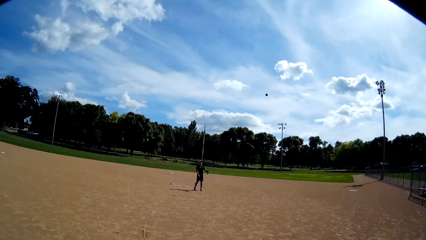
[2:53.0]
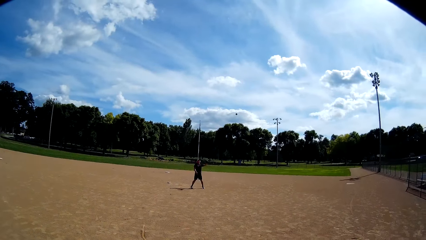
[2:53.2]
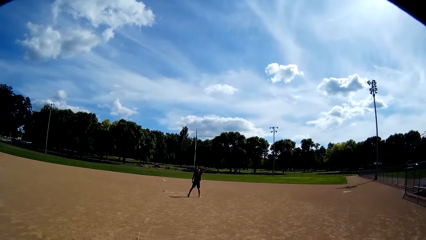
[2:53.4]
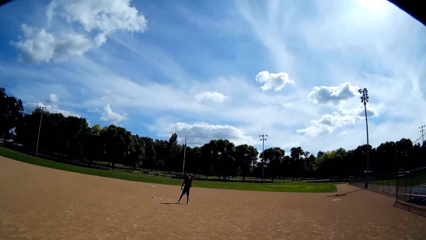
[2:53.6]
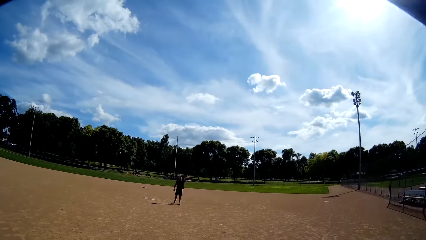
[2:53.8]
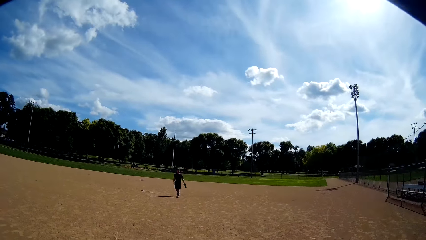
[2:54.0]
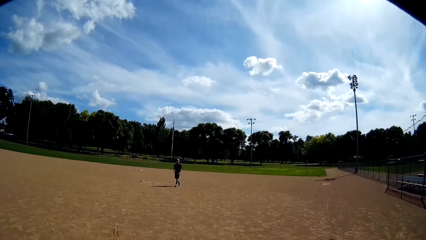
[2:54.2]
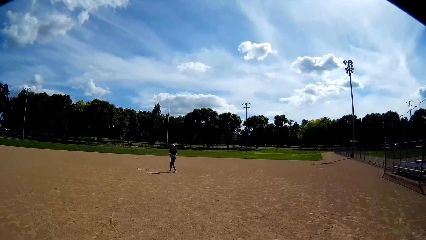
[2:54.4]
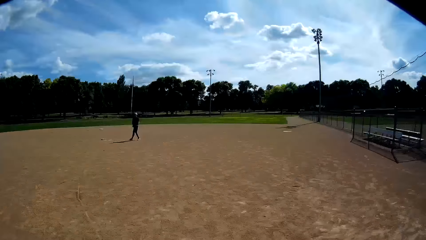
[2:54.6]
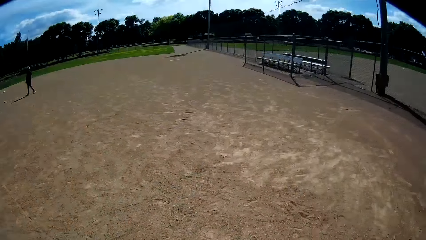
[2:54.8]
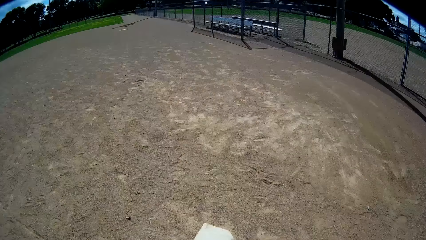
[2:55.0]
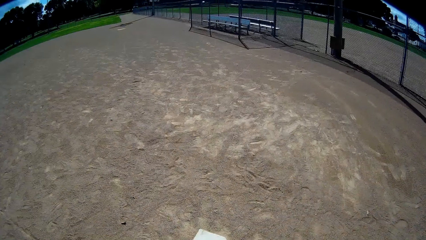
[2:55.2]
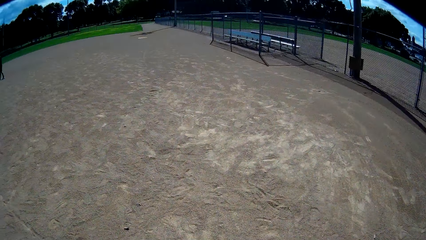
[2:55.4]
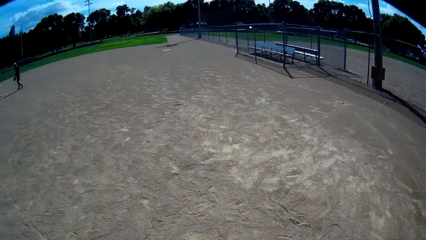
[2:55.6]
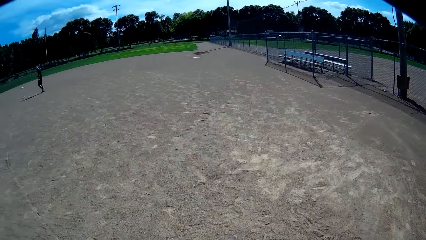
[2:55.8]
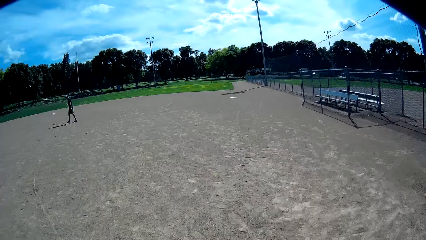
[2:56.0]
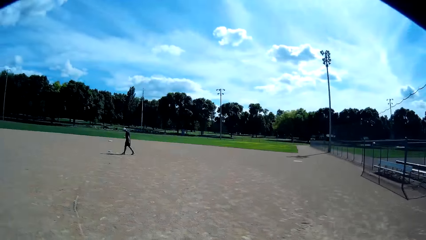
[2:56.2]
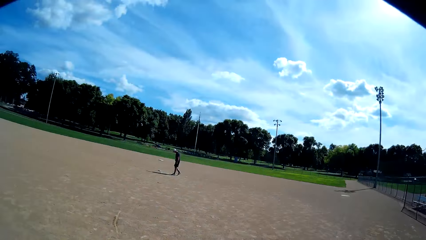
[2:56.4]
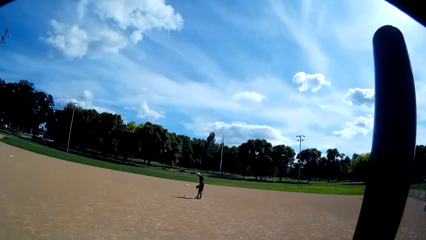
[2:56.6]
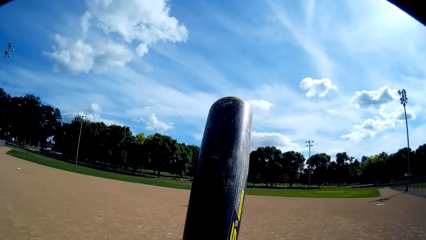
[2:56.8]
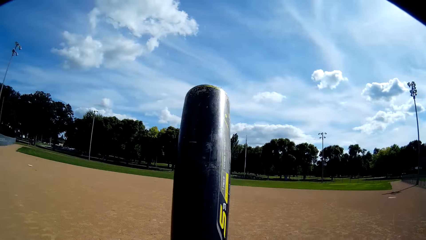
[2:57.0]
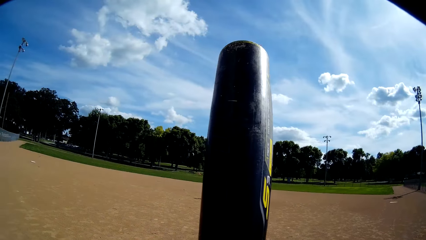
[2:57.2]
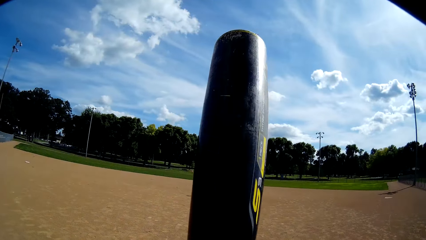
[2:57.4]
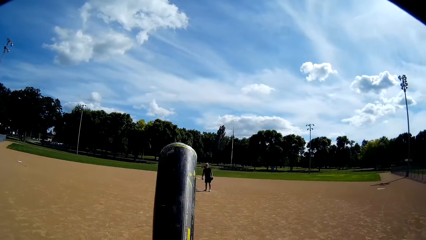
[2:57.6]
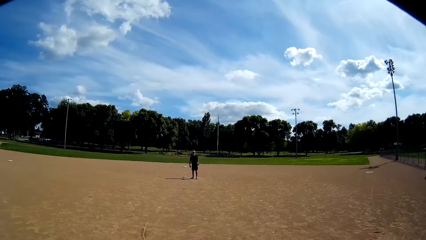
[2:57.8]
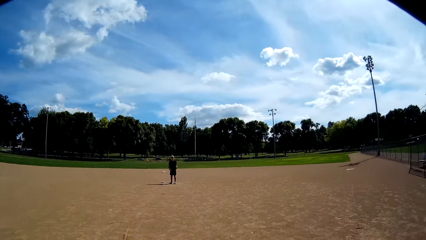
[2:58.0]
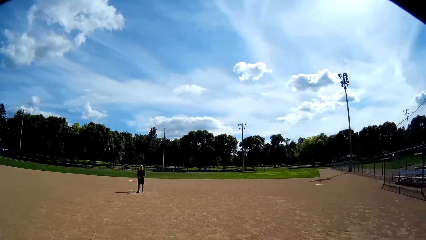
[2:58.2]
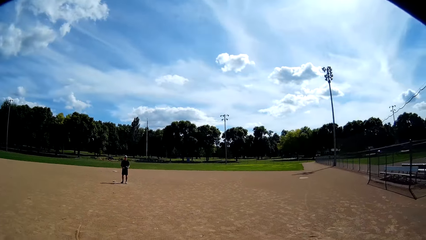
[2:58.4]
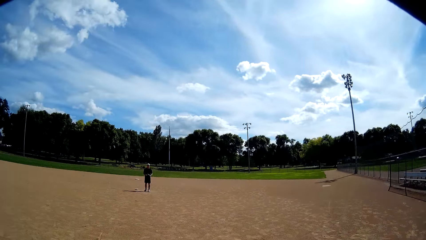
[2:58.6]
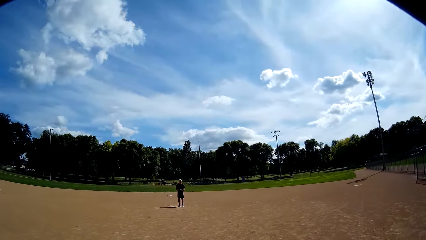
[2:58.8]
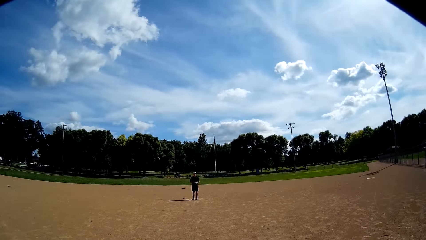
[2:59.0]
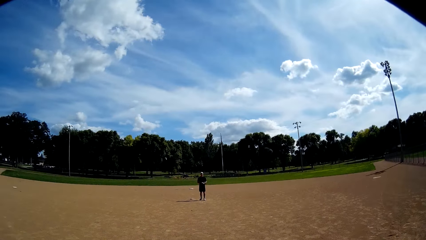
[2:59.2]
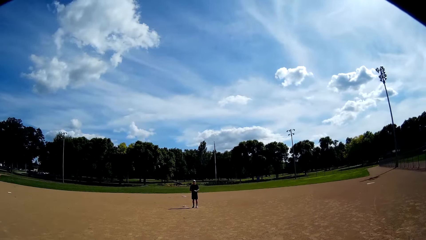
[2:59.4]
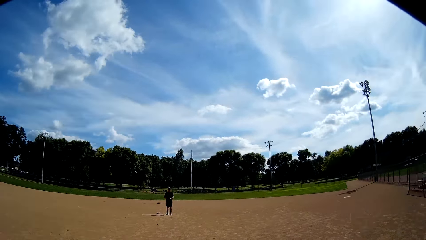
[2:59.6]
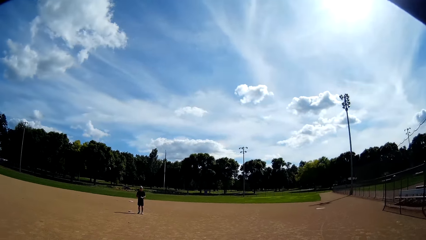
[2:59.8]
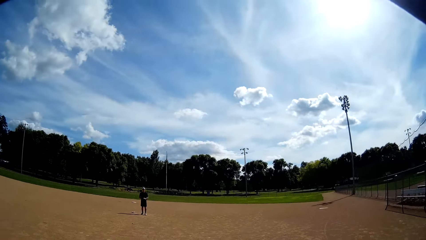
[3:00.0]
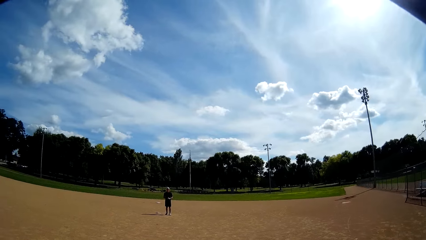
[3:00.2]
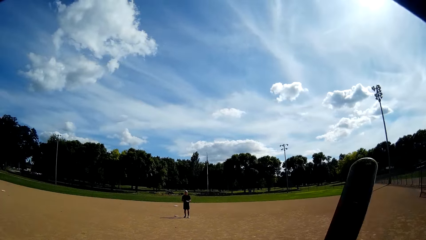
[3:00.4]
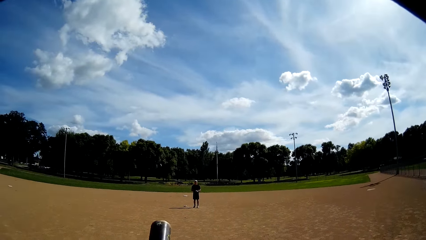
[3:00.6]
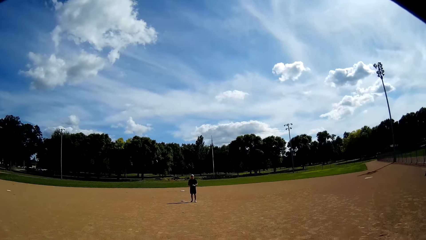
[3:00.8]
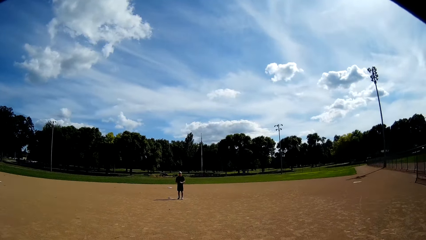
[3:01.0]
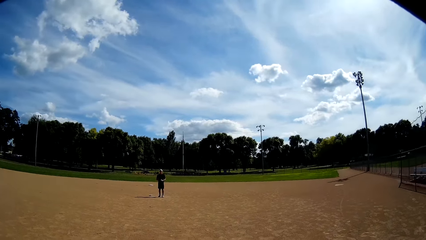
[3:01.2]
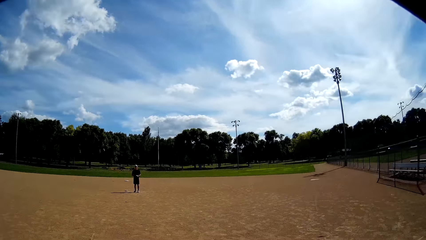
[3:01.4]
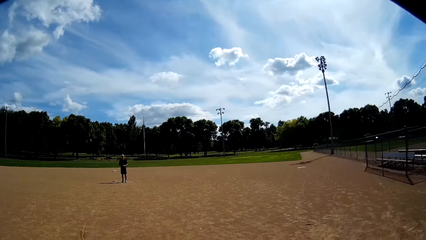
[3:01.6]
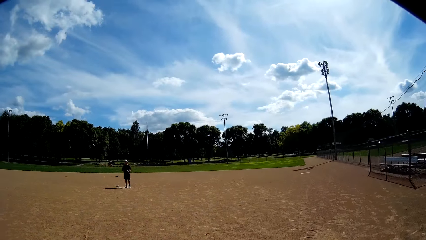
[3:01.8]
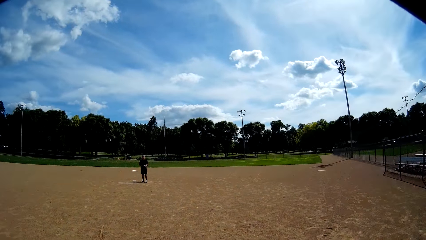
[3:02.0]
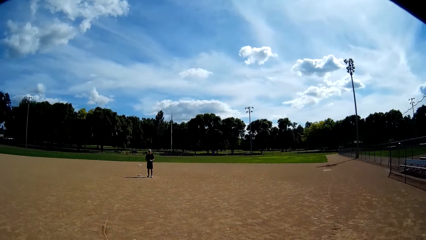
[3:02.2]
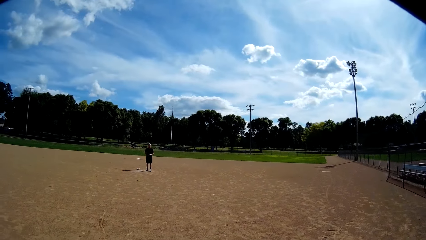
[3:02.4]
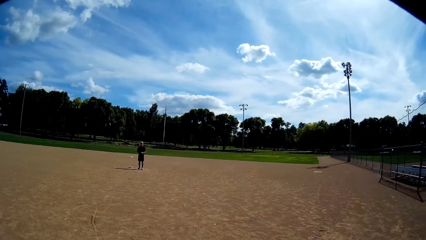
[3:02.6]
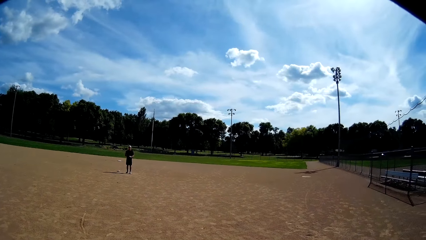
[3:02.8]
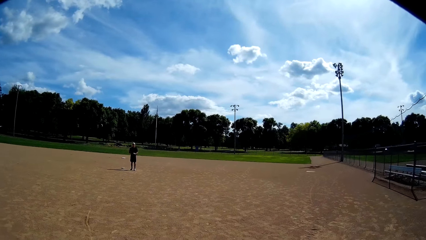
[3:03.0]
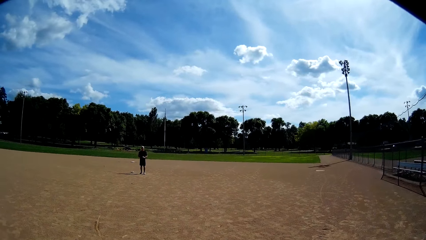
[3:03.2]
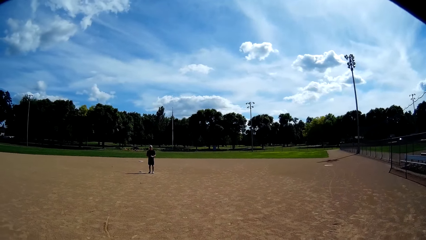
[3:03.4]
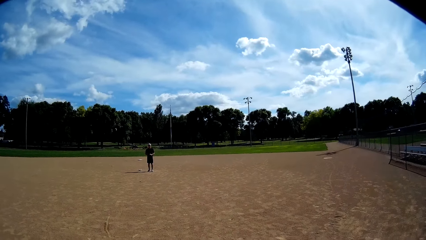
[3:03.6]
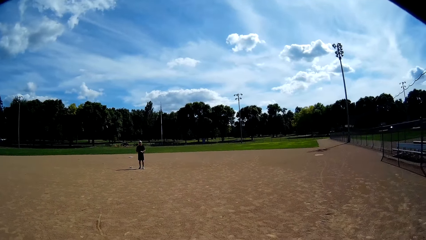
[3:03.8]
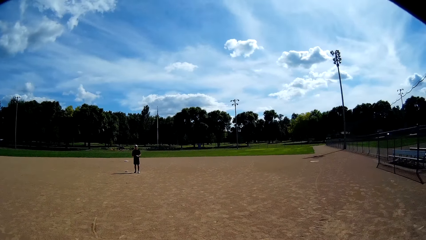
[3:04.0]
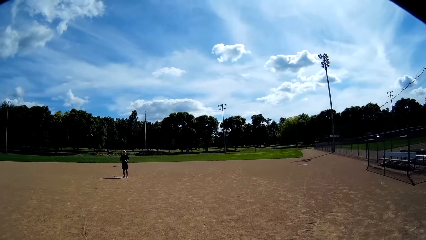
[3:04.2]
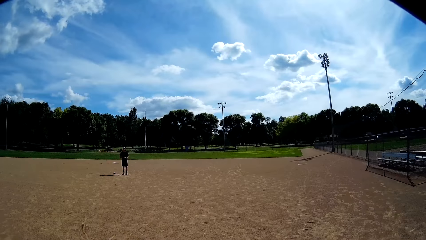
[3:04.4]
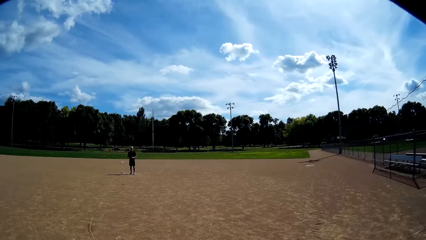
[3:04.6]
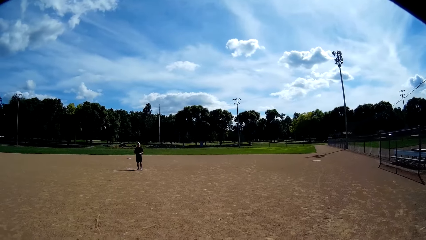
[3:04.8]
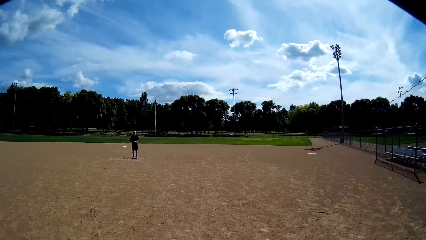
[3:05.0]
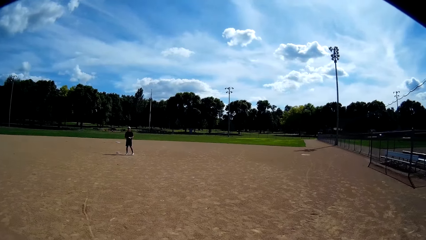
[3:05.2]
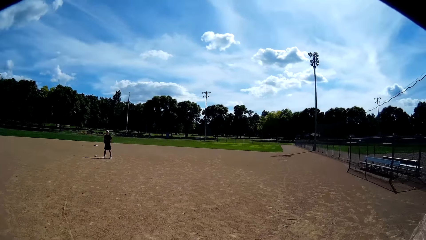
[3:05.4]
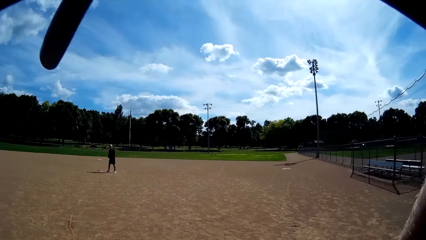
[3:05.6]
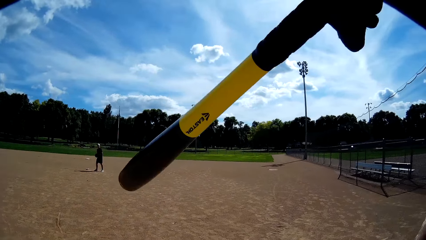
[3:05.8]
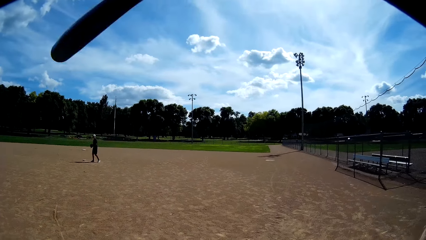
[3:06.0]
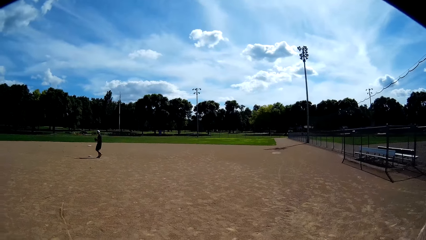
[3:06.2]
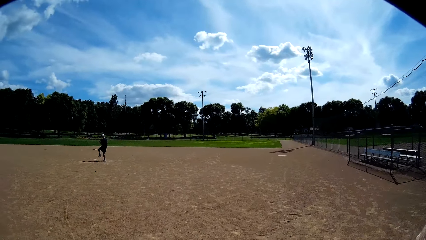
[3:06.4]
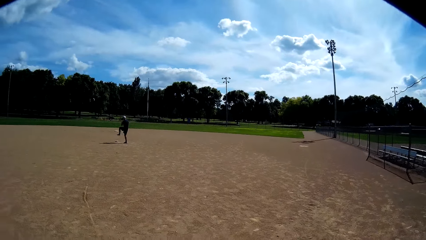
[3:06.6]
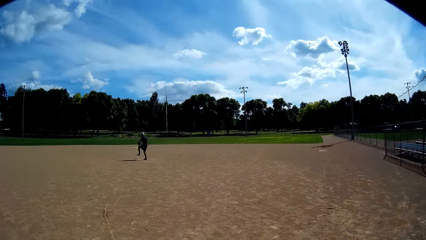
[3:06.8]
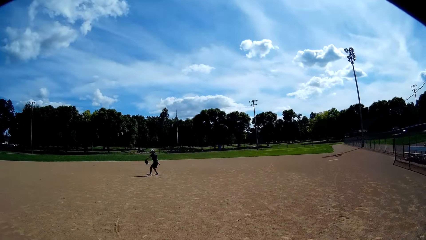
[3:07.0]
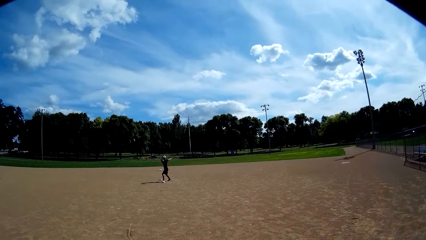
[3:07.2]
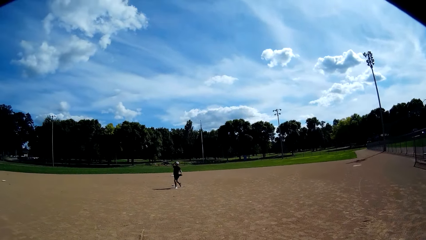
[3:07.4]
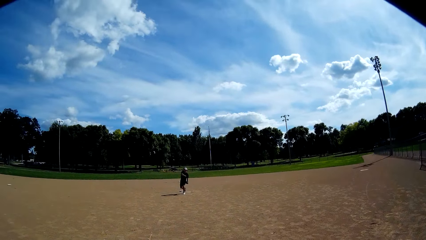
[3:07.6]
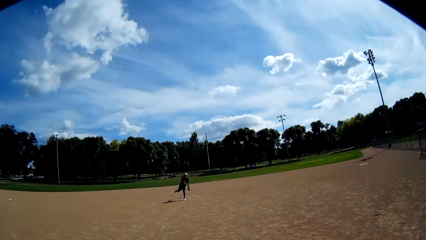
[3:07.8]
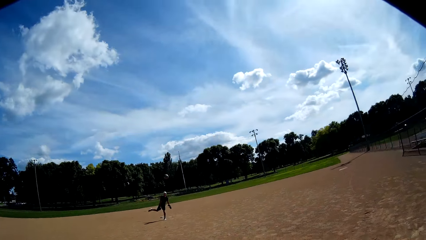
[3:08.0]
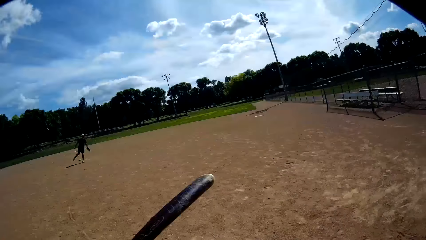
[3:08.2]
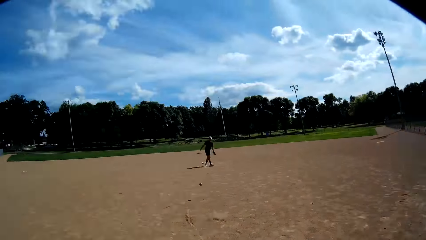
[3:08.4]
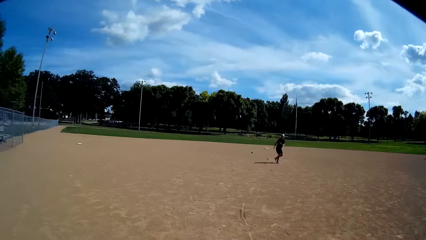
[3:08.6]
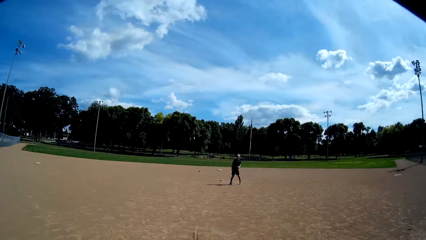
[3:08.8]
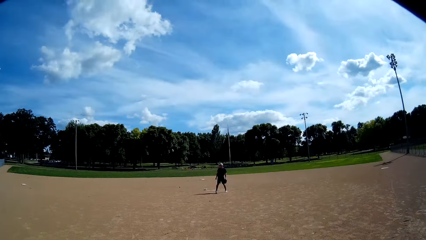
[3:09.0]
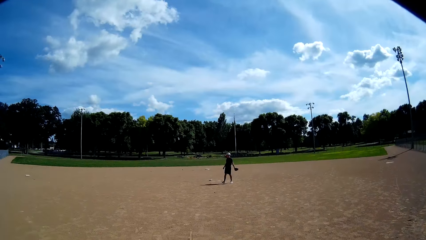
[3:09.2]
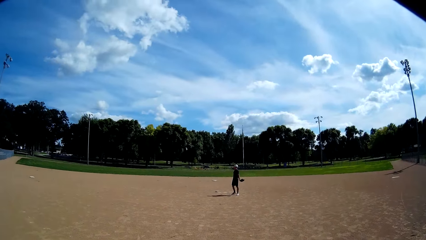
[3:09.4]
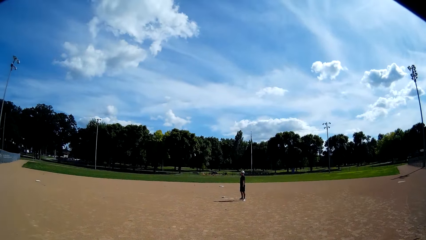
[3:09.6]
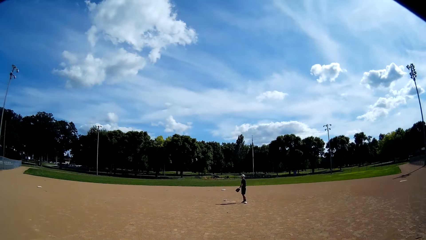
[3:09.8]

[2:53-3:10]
A man throws the ball. Another man holds the ball. The camera wearer moves around. The second man walks around and throws the ball at the camera wearer. The camera wearer hits the ball with the baseball bat. They kick the ball.
